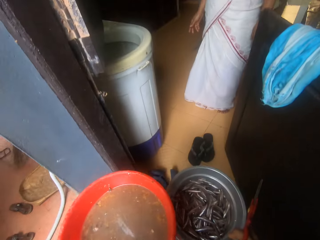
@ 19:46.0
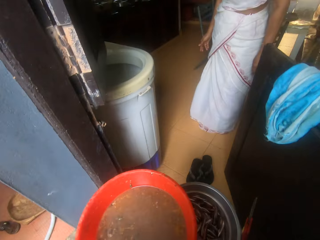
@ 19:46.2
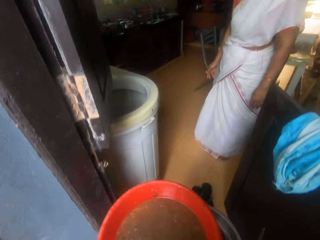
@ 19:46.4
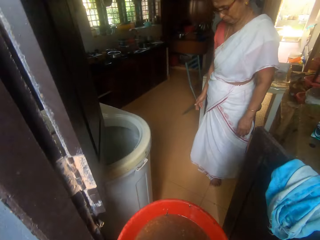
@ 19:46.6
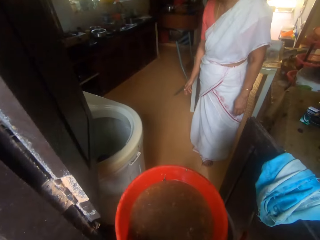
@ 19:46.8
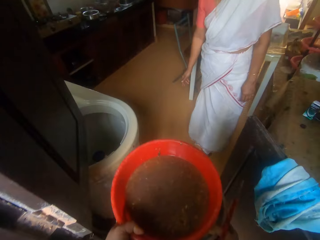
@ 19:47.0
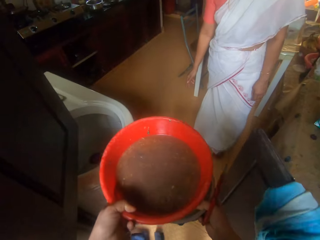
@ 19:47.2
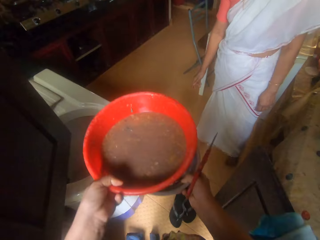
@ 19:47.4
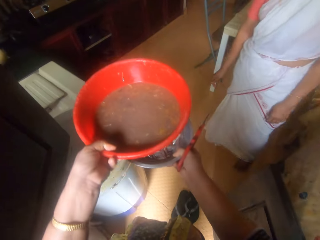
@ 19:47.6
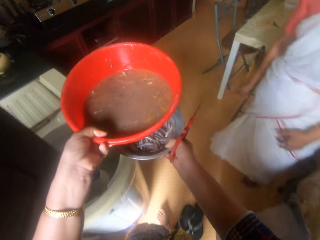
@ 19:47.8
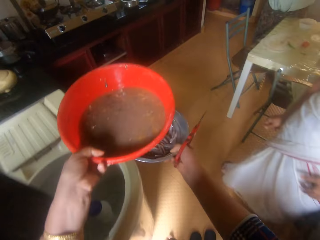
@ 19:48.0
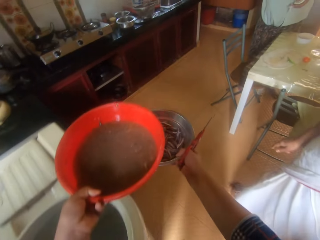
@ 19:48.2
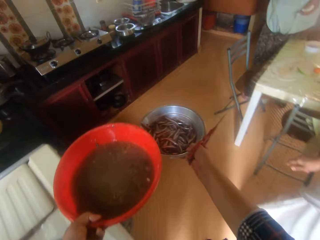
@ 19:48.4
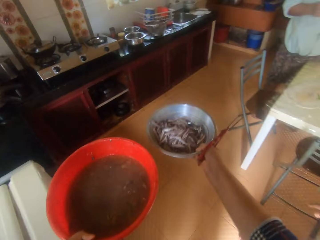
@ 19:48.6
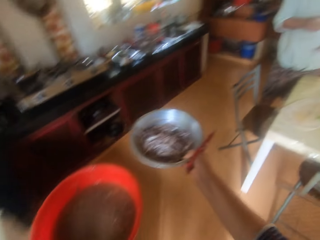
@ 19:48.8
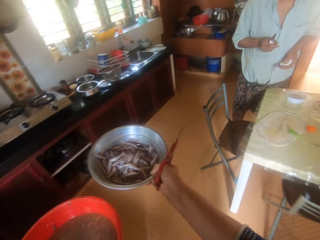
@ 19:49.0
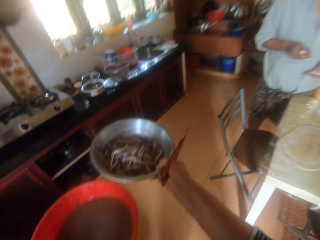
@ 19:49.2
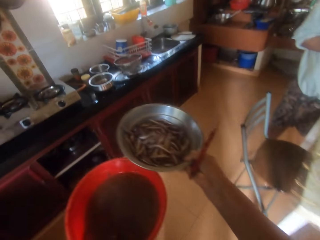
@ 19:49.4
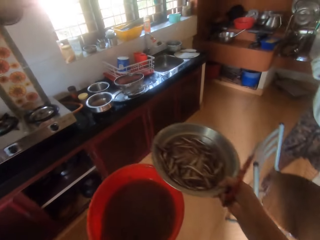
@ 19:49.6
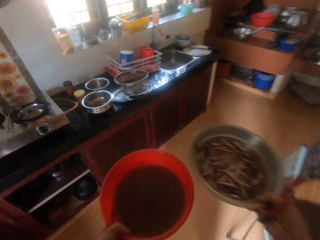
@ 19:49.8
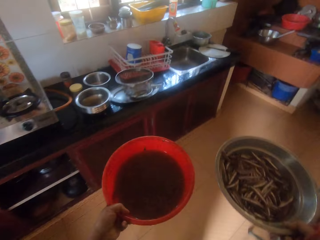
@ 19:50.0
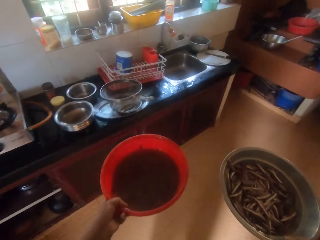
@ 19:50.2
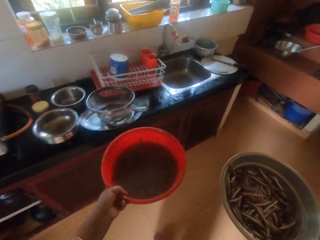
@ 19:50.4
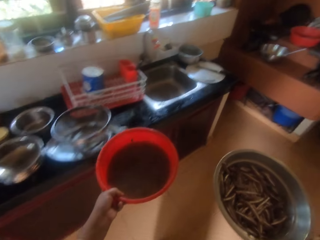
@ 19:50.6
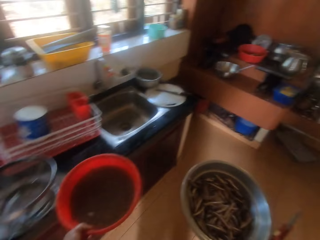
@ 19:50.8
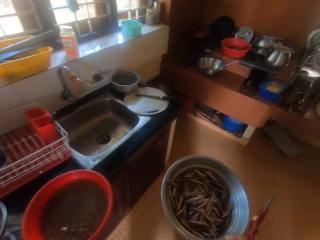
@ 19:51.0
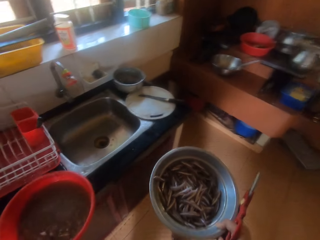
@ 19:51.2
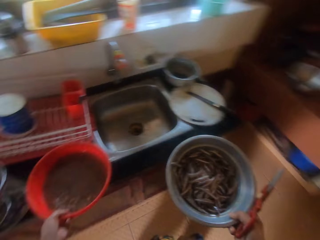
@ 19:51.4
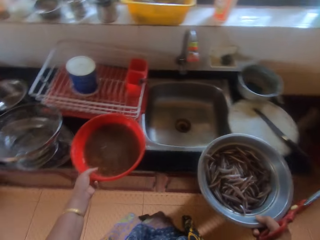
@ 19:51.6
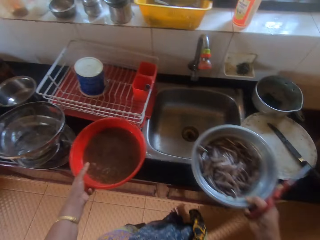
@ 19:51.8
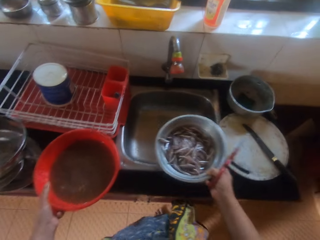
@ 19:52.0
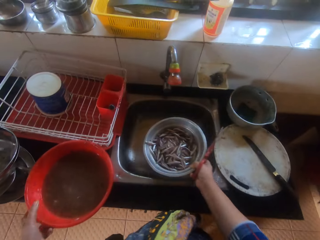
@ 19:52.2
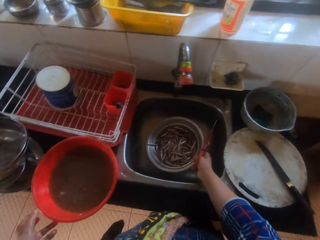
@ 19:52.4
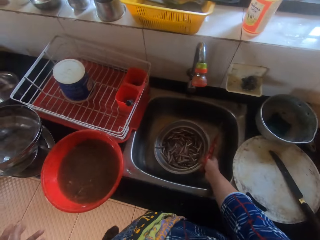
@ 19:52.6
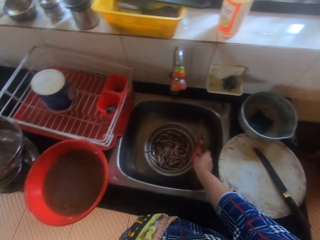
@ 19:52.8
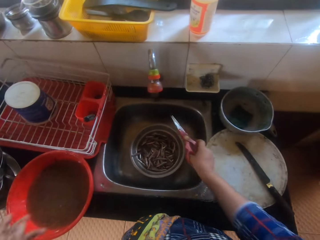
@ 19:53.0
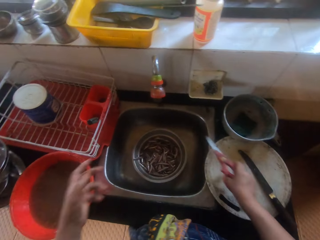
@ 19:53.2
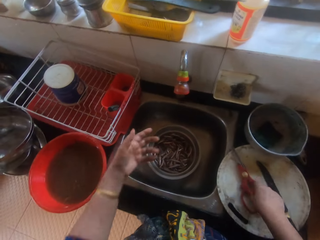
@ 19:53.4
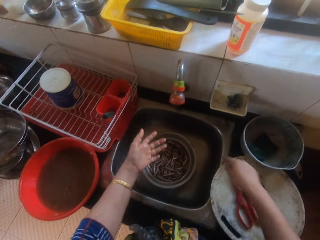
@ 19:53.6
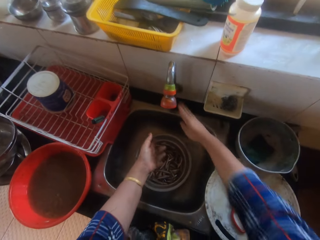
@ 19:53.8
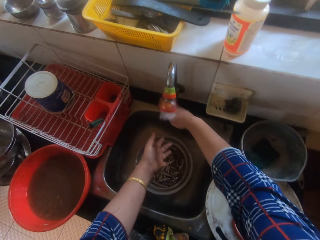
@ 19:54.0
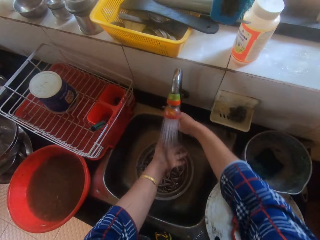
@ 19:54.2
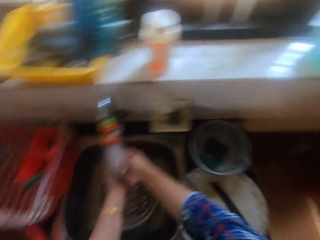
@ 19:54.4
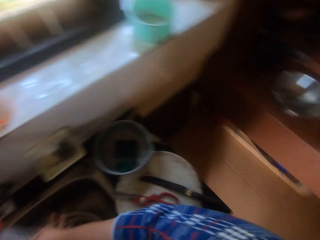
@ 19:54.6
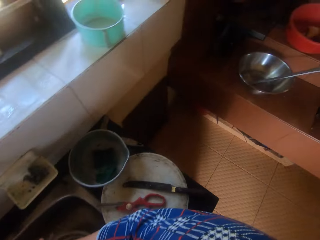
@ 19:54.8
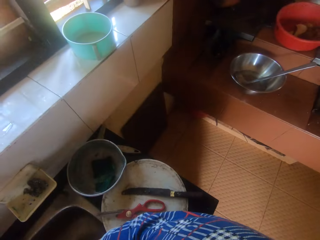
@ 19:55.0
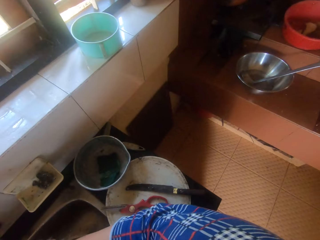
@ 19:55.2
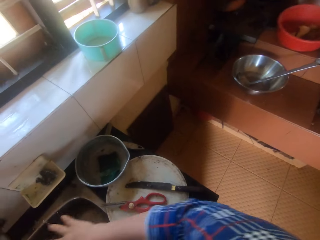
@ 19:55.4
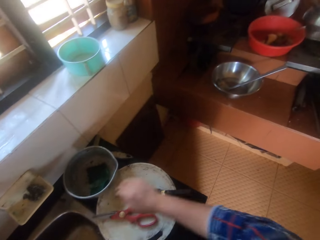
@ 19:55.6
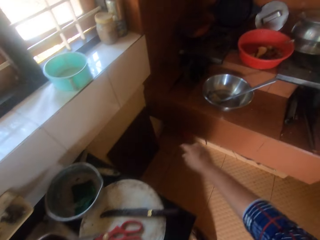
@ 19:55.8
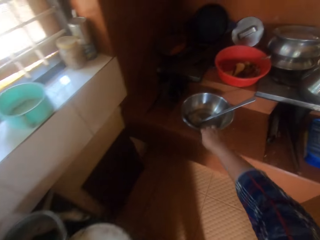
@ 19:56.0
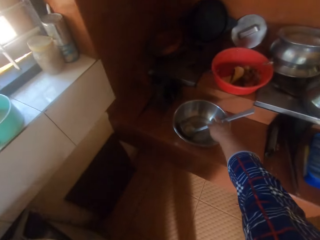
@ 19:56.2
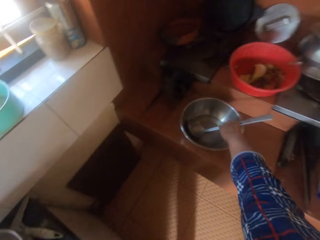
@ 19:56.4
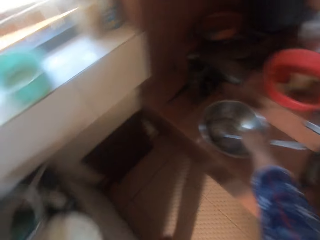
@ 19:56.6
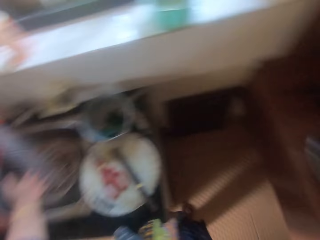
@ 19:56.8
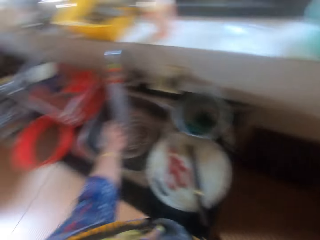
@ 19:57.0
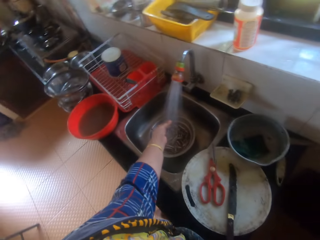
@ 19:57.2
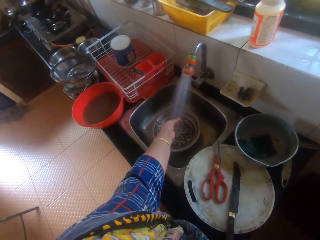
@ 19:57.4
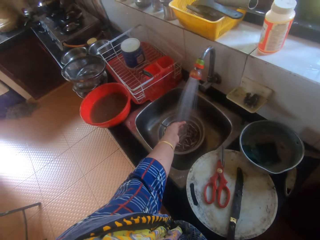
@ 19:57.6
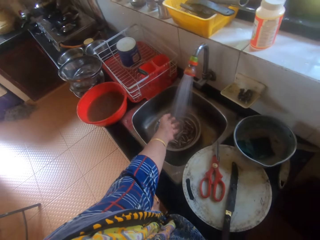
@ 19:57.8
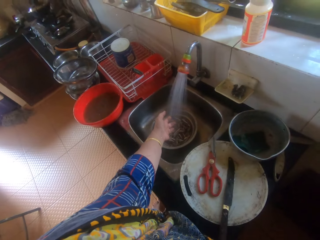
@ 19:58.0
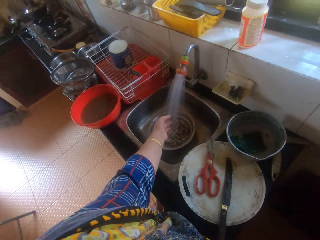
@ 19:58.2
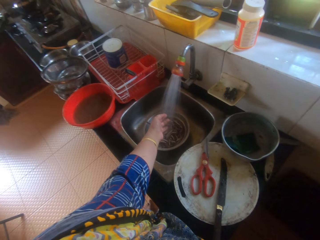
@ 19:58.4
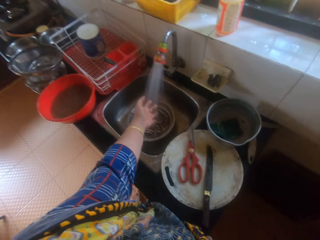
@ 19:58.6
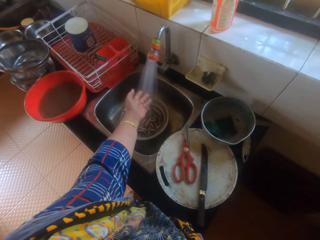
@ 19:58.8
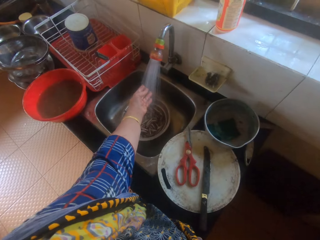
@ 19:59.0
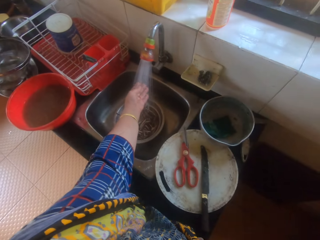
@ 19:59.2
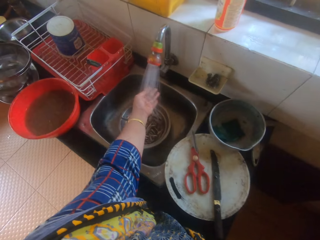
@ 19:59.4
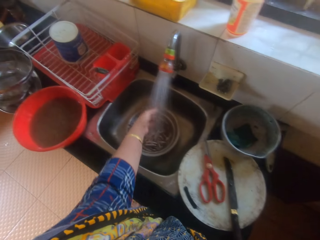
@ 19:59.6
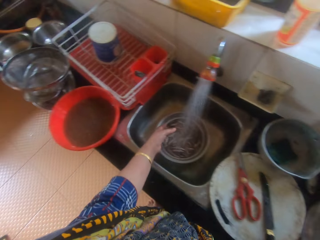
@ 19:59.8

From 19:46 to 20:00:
A woman stands in front of the camera wearer. The camera wearer walks inside the house. She walks towards a man. She puts the plastic basin on top of the sink. She places the aluminum bowl into the kitchen sink. She drops the scissors on a chopping board on a kitchen counter. She turns on a faucet with her right hand. She rinses her left hand with water from the sink tap. She looks around the room. She picks up a cooking spoon inside another aluminum bowl beside the cooker with her right hand. She washes her left hand from the sink tap.

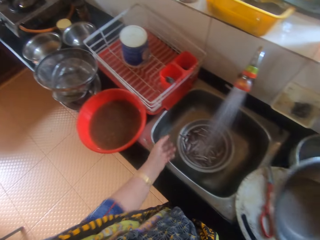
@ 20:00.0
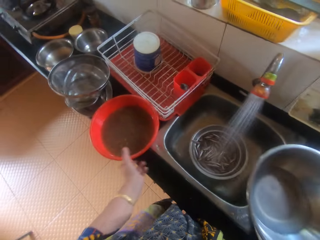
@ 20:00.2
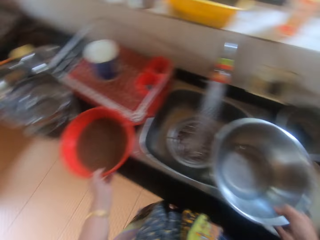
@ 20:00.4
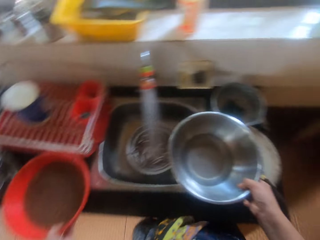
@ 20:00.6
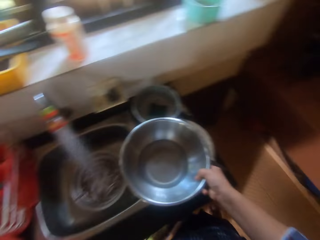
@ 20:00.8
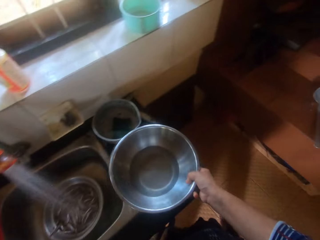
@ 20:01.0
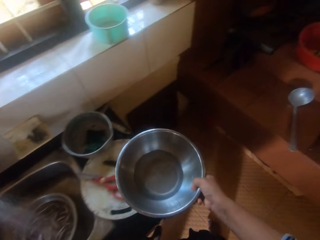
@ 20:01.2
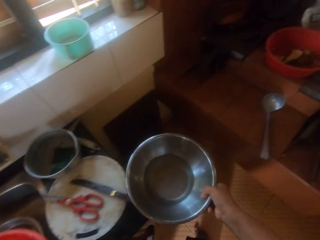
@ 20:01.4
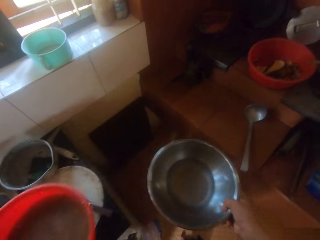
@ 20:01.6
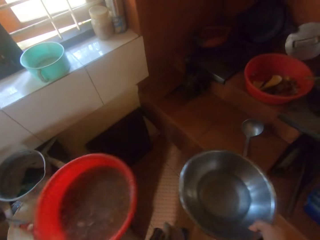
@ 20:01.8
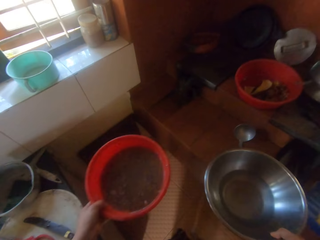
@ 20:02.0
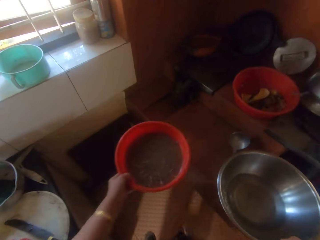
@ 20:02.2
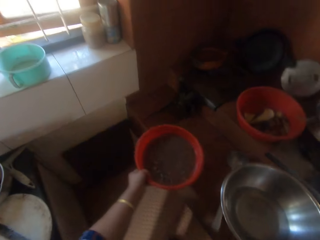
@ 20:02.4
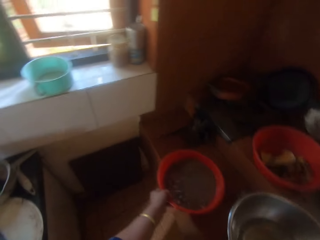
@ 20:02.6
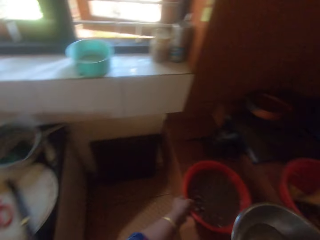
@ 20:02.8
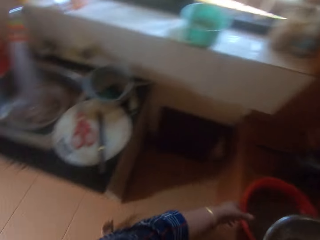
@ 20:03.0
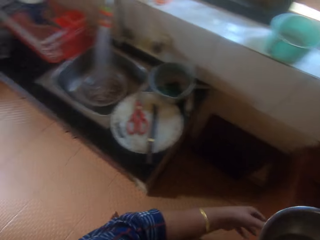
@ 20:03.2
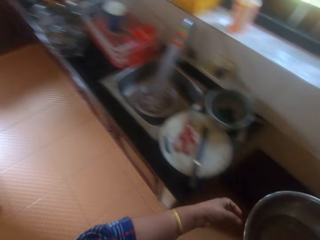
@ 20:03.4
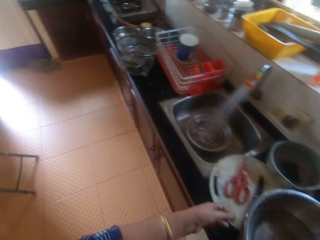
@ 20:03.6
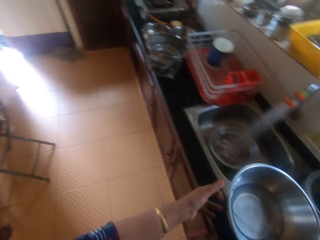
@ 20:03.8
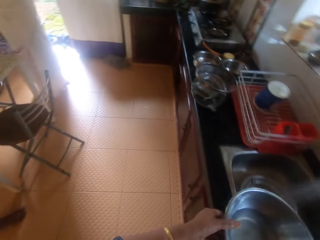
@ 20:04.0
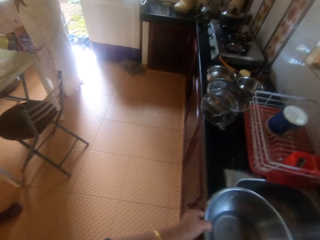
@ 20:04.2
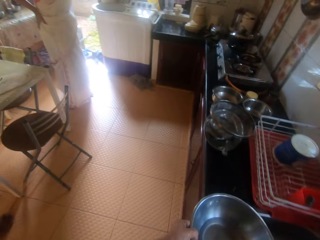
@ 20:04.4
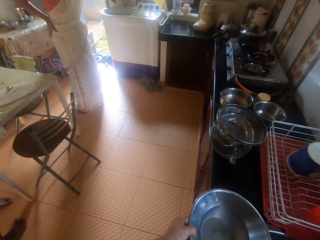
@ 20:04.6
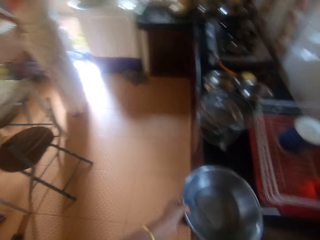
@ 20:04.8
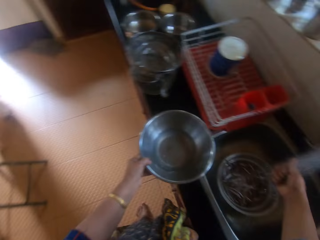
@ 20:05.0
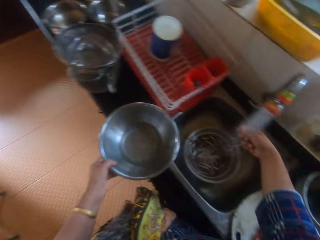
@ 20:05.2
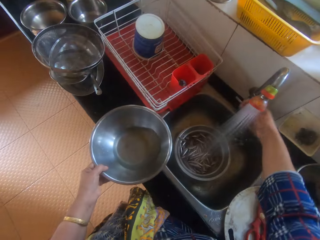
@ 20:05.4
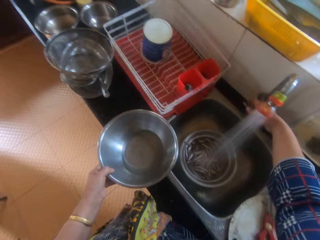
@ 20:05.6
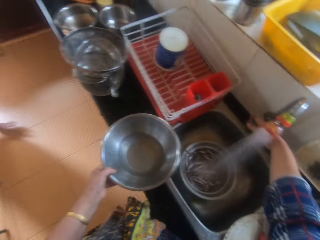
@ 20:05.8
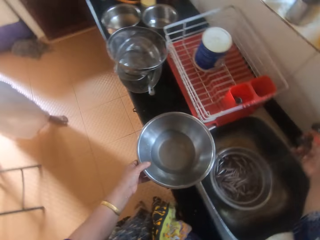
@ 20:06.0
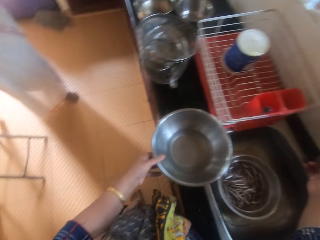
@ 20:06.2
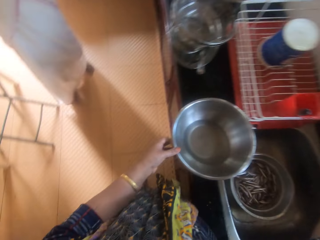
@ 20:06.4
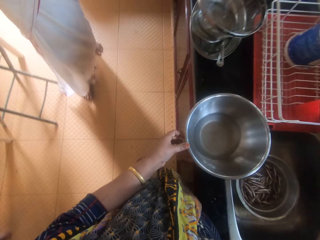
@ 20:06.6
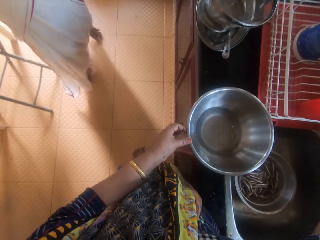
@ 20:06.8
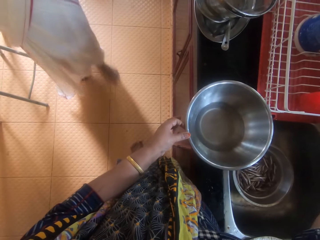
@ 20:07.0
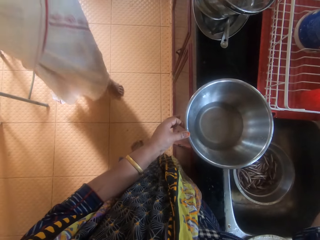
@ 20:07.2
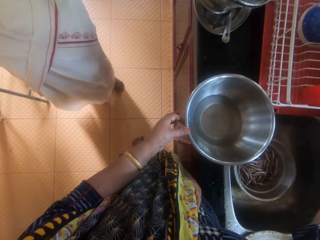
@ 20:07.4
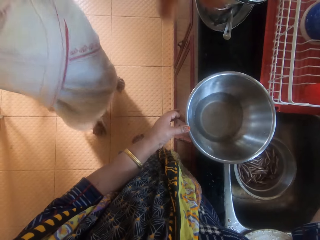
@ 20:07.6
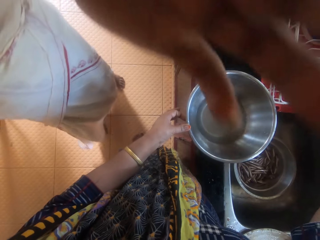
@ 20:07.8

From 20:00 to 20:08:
The camera wearer holds the second aluminum bowl in her right hand. She picks up the red bowl from the kitchen counter with her left hand. She walks around the room. She drops the red bowl close to the cooker. She turns towards the sink. She drops the second aluminum bowl onto the kitchen counter. She rinses her right hand. She turns off the faucet with her right hand. The woman walks towards the camera wearer.
